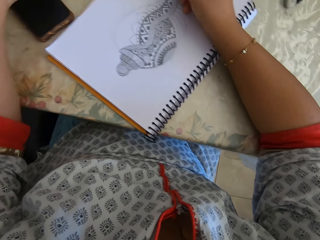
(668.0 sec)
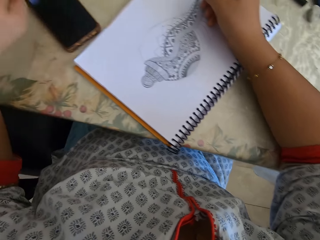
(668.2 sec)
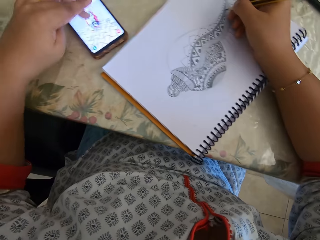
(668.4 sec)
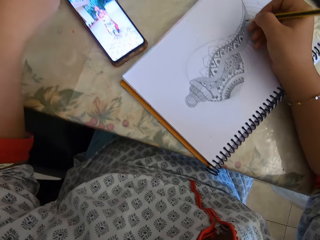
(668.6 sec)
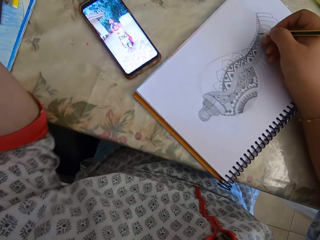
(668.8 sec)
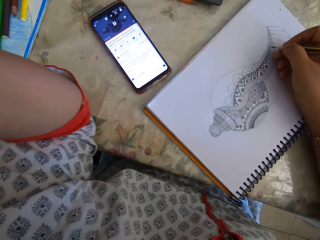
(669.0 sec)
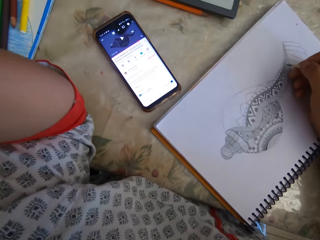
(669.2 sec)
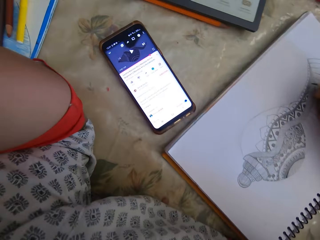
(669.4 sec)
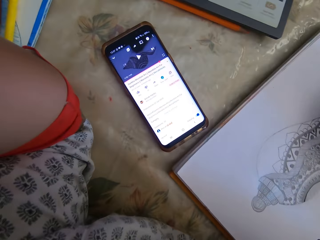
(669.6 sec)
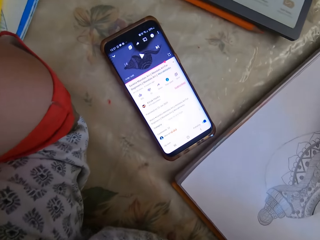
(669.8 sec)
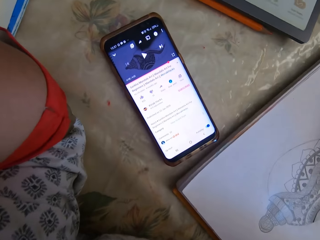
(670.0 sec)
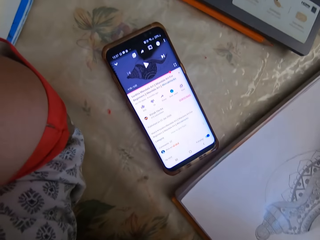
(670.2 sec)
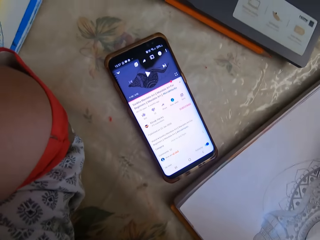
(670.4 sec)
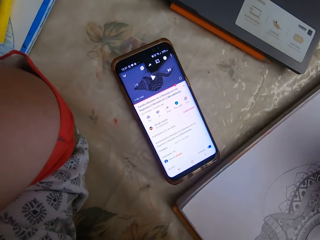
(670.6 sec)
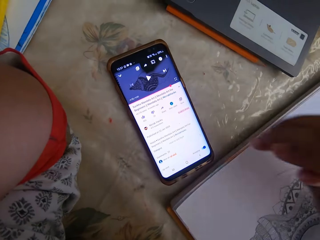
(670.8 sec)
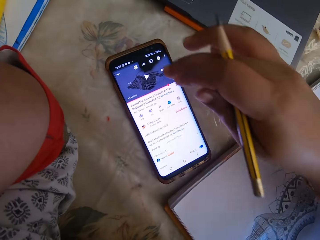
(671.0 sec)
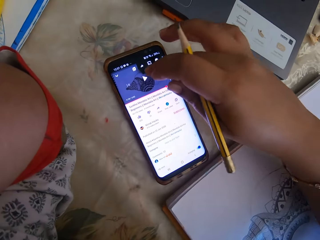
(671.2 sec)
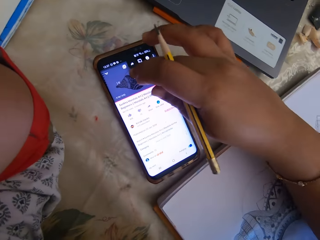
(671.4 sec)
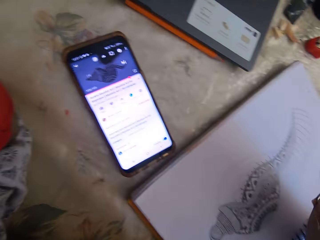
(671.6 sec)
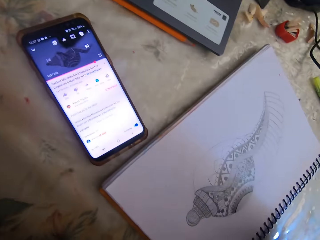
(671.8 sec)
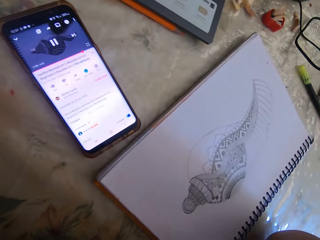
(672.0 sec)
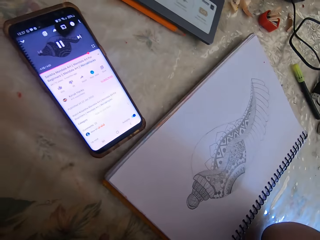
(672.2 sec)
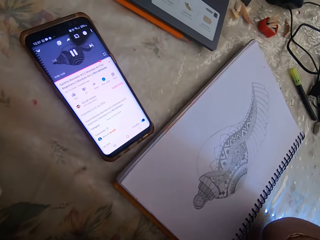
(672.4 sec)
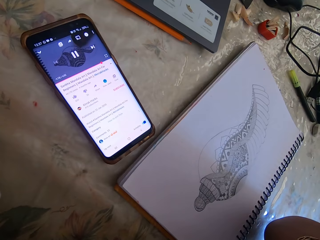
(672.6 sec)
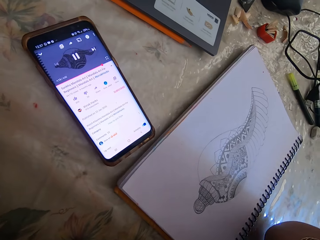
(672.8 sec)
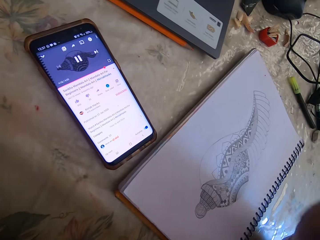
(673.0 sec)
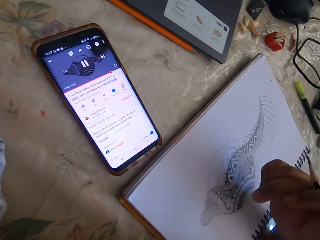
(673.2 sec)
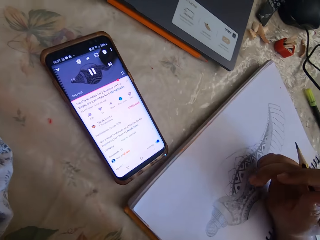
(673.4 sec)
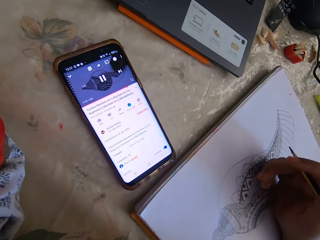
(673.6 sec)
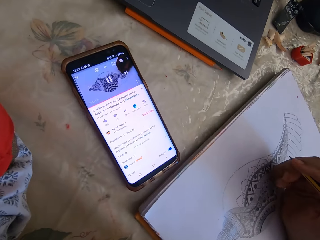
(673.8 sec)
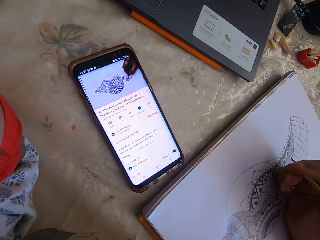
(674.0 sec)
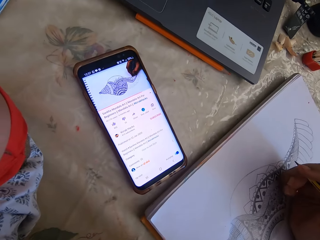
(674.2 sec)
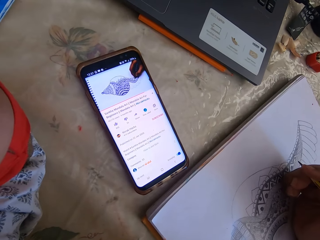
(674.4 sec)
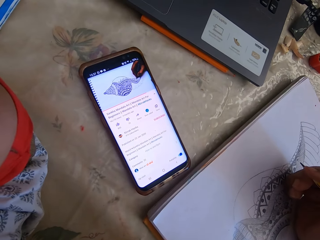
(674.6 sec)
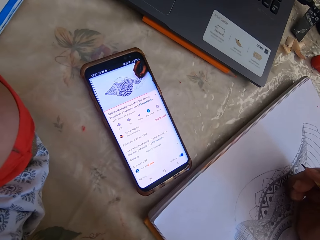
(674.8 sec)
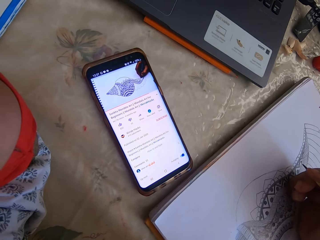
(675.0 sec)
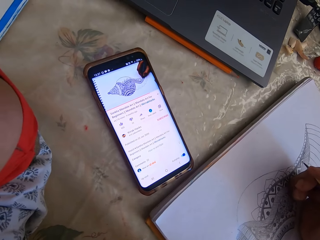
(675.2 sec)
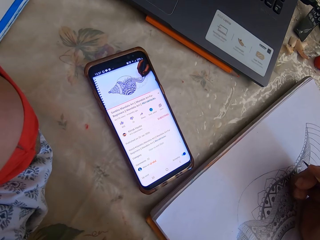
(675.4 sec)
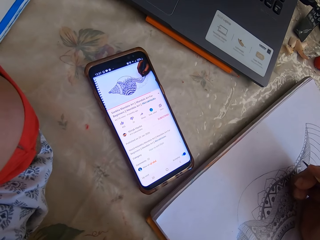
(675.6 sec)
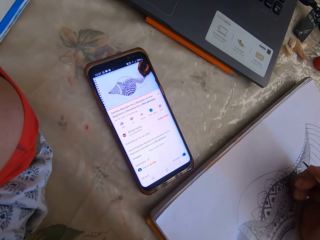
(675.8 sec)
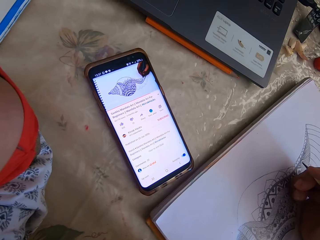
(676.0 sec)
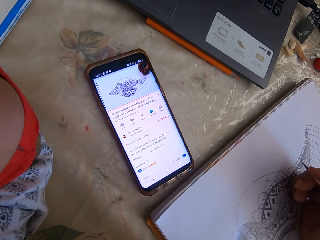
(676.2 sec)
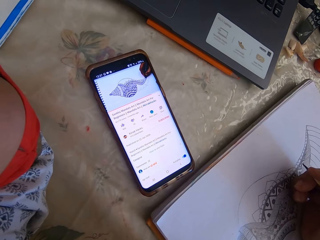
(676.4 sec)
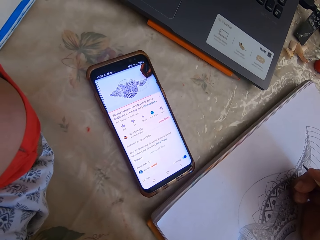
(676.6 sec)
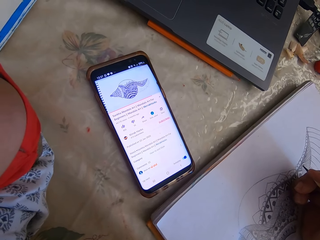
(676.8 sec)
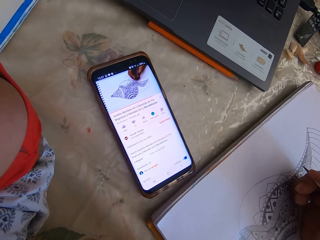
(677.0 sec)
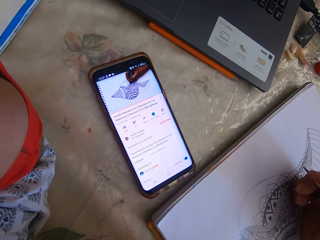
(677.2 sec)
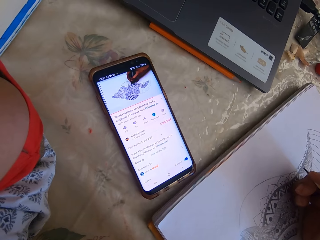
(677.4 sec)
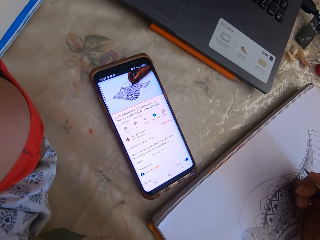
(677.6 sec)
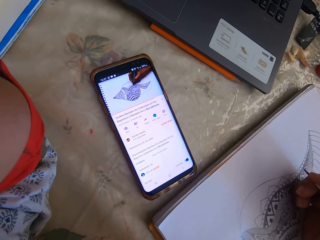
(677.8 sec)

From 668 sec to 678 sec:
The camera wearer touches the phone and looks at the video.

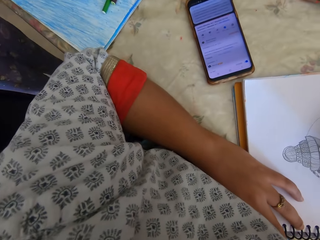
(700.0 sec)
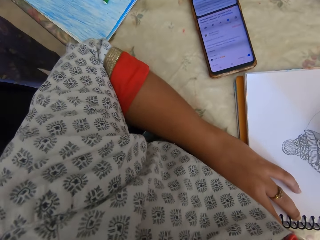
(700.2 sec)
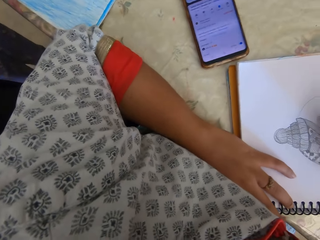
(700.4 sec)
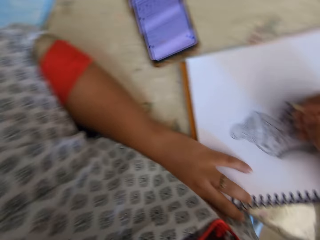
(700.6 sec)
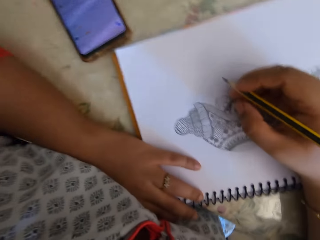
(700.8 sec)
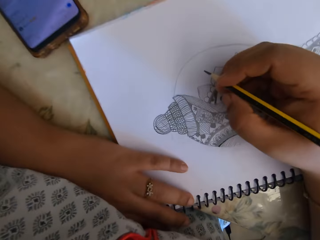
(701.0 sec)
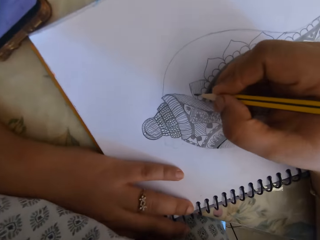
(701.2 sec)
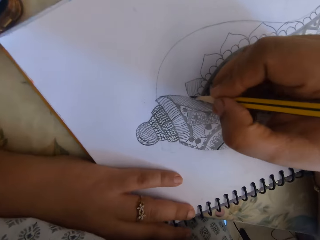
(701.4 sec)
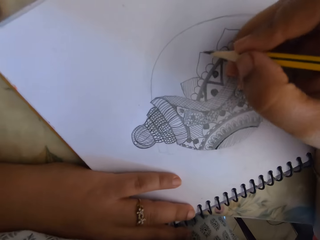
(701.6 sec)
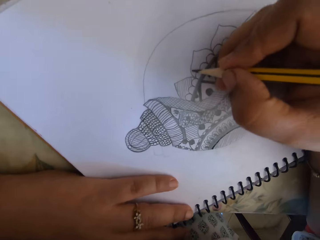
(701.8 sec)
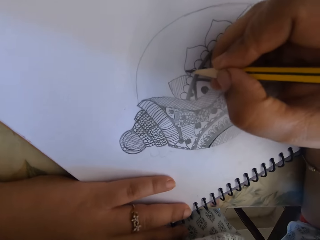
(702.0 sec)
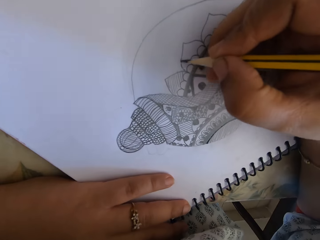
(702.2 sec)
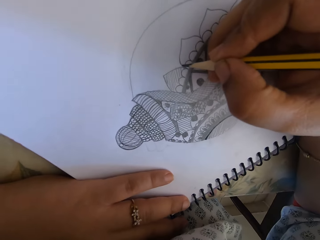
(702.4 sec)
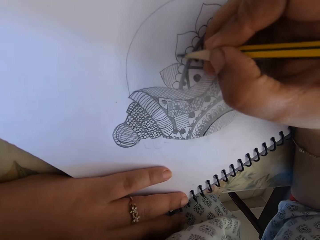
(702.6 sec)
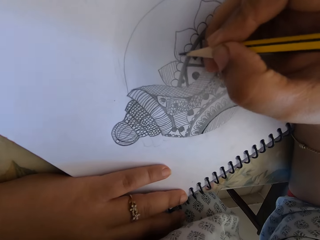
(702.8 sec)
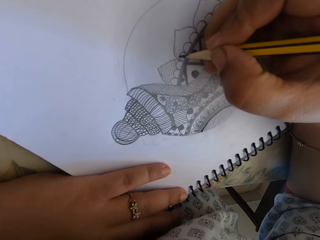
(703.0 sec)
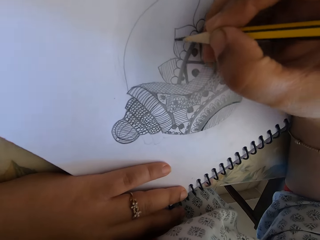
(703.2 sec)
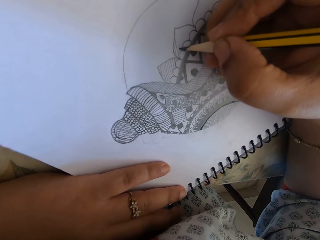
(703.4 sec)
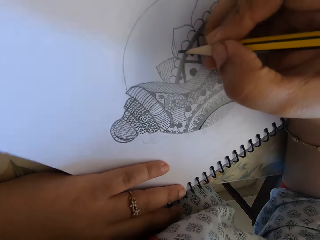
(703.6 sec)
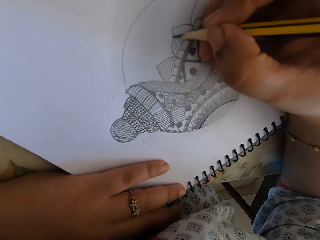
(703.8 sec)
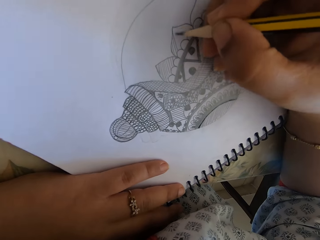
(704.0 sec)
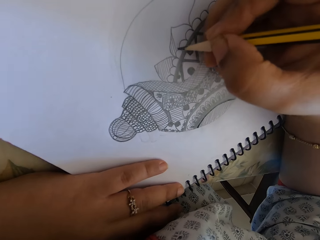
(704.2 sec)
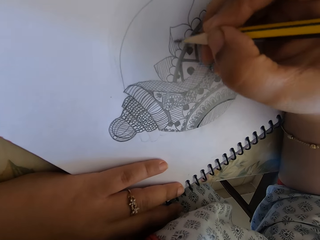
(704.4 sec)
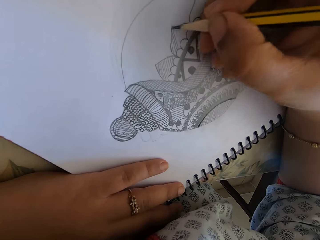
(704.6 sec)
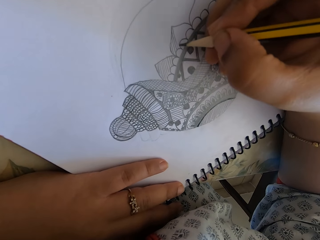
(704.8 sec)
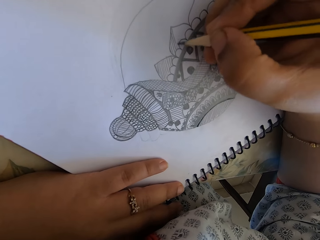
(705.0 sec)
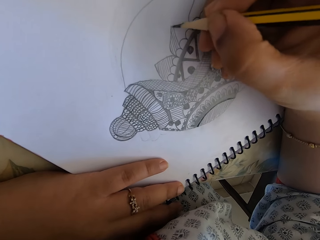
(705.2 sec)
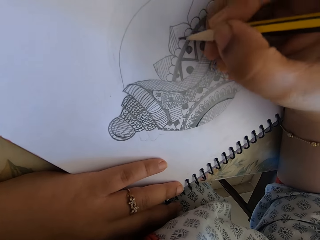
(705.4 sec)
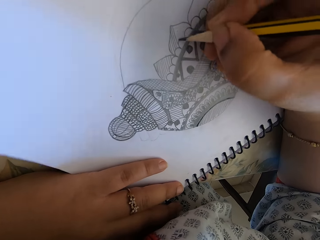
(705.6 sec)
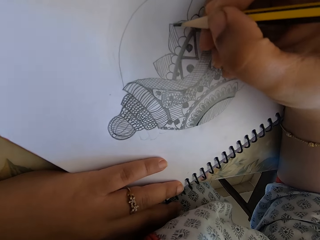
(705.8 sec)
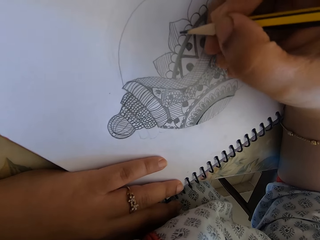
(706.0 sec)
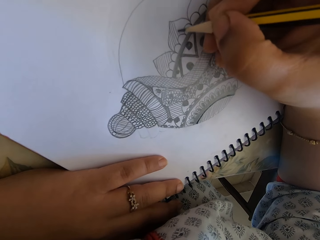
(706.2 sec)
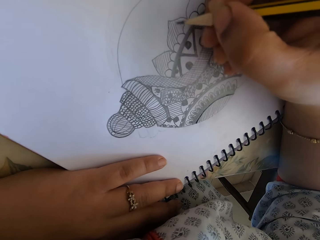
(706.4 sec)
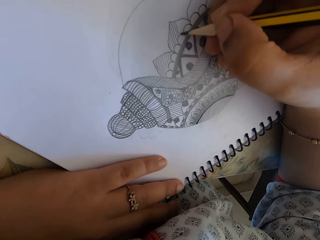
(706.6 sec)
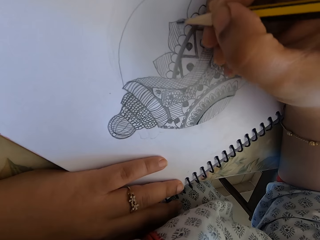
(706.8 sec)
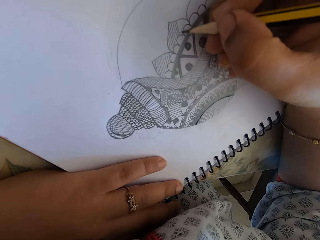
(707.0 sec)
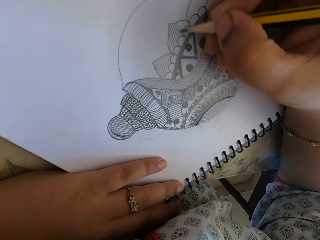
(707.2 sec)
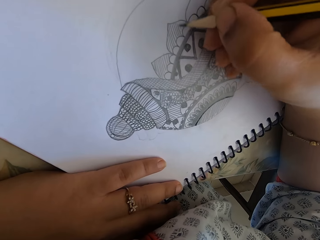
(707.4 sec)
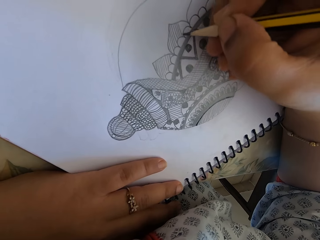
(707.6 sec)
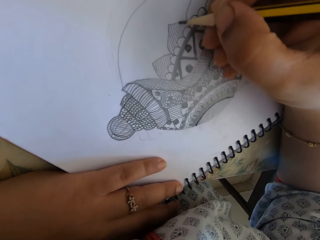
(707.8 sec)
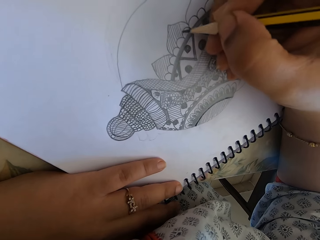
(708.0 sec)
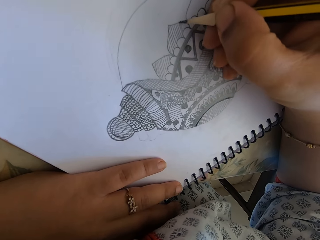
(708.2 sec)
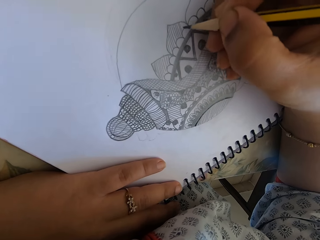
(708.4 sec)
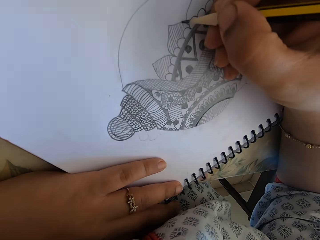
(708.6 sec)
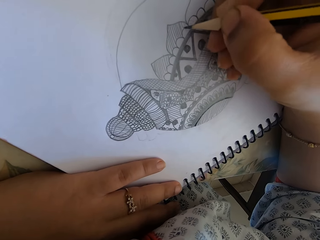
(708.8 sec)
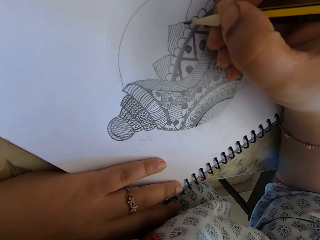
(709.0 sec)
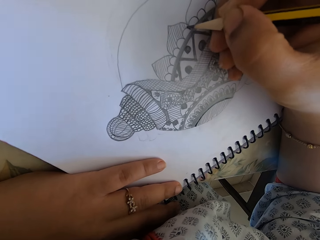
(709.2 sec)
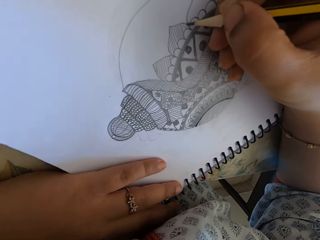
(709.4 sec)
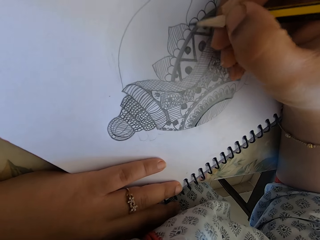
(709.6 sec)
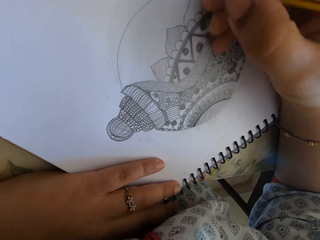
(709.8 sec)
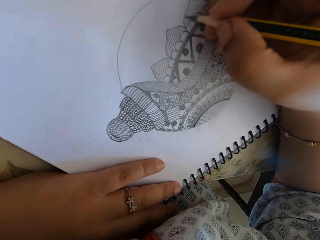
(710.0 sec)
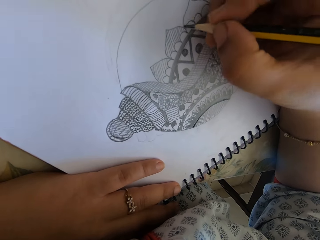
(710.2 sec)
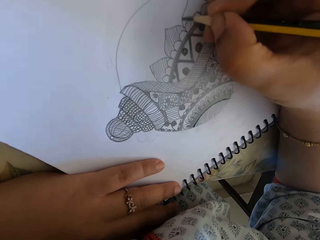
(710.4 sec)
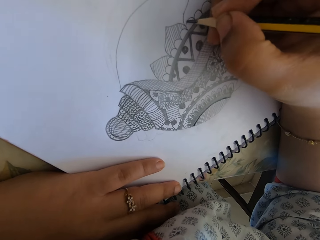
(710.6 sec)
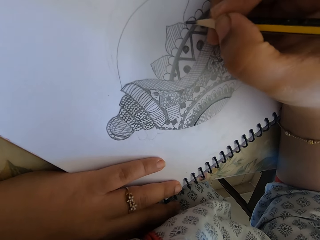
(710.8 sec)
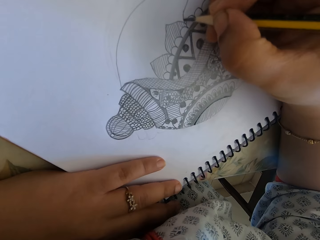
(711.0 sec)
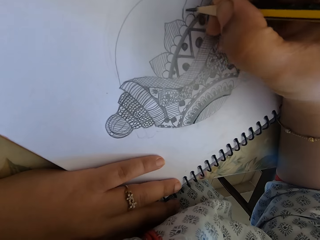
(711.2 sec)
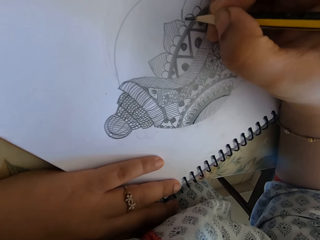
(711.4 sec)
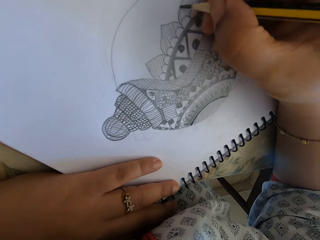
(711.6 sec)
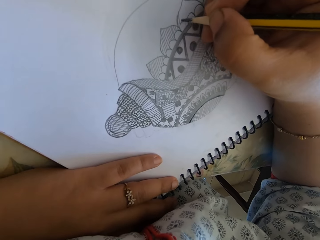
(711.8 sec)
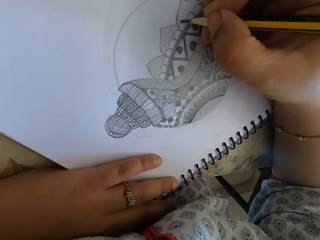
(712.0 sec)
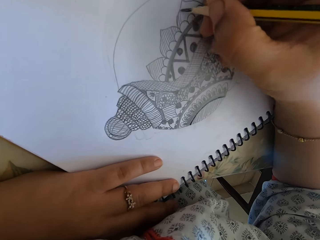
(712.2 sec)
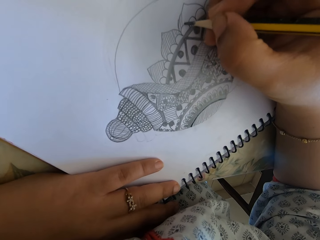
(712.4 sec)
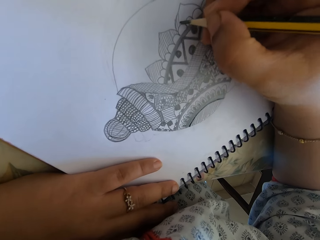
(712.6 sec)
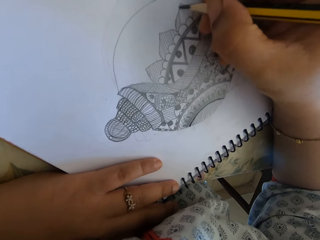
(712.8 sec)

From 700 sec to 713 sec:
The camera wearer talks to someone.
